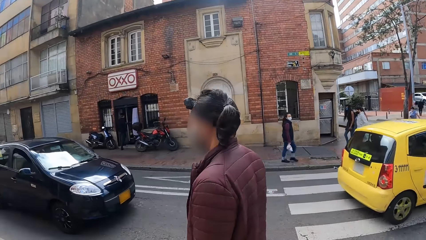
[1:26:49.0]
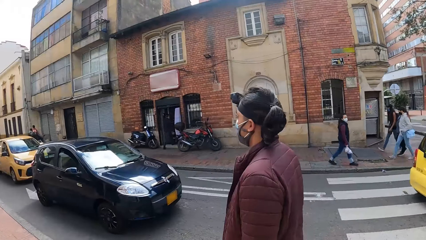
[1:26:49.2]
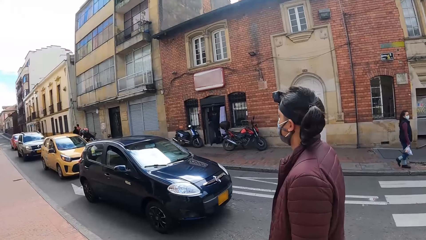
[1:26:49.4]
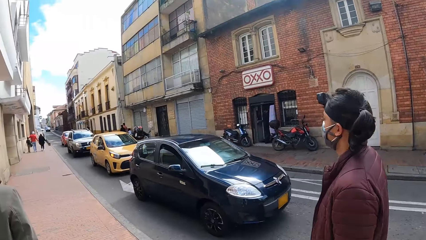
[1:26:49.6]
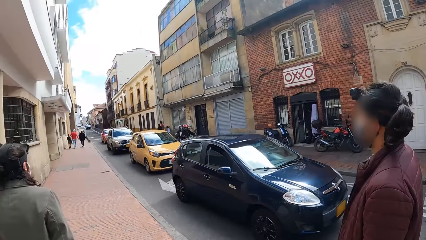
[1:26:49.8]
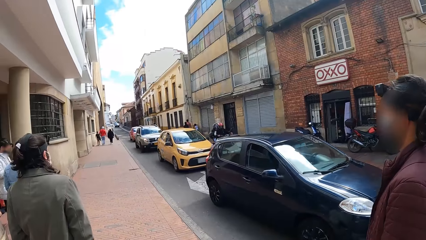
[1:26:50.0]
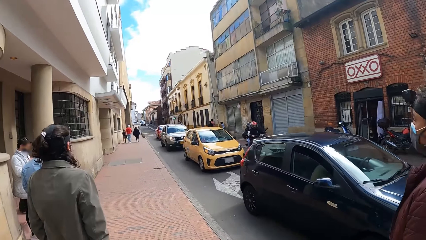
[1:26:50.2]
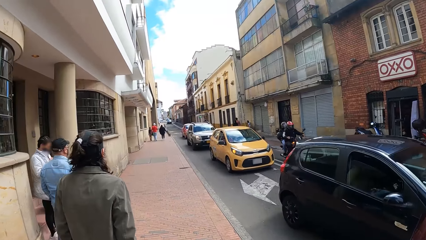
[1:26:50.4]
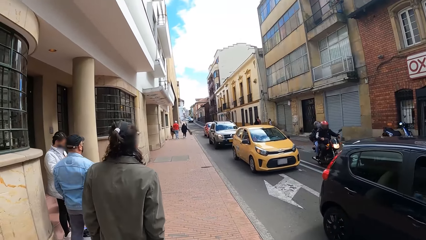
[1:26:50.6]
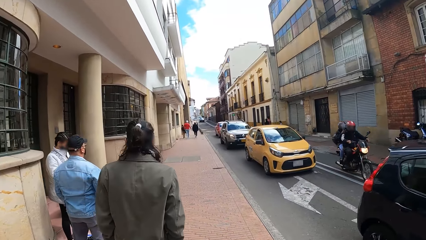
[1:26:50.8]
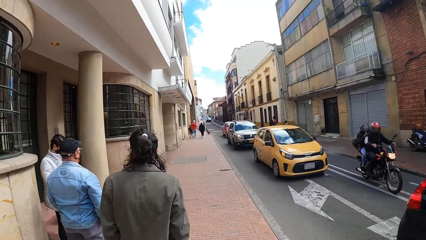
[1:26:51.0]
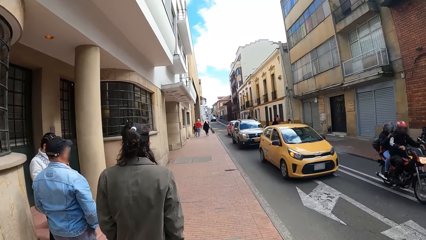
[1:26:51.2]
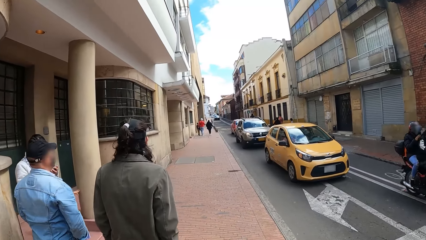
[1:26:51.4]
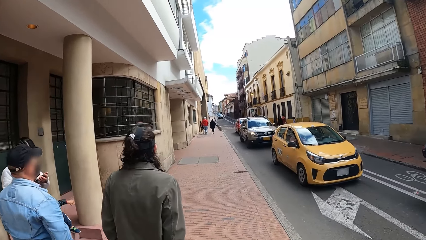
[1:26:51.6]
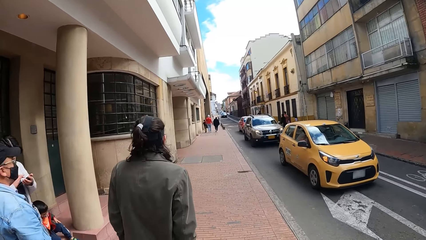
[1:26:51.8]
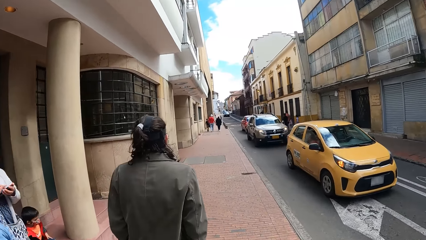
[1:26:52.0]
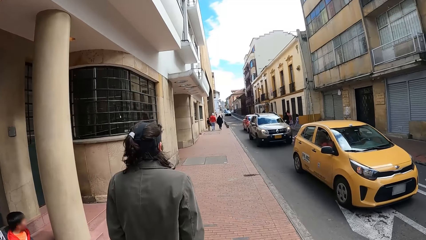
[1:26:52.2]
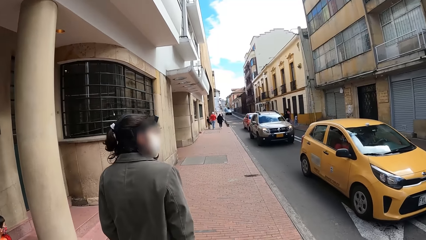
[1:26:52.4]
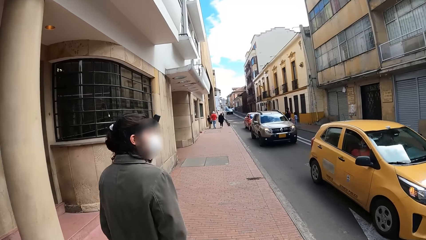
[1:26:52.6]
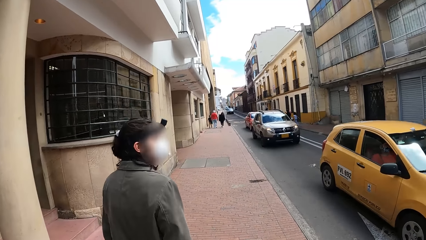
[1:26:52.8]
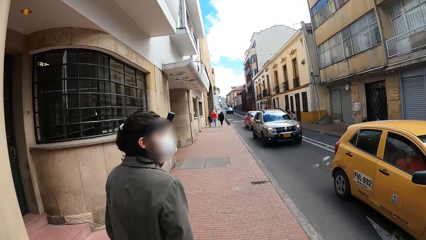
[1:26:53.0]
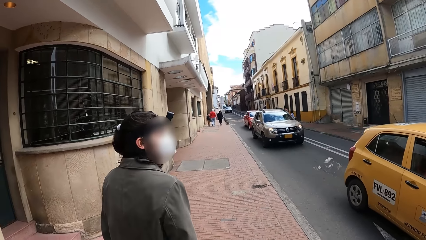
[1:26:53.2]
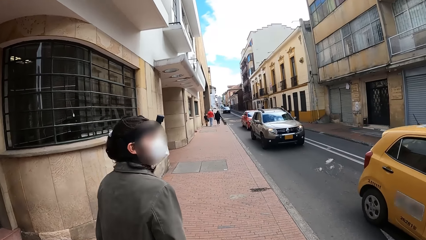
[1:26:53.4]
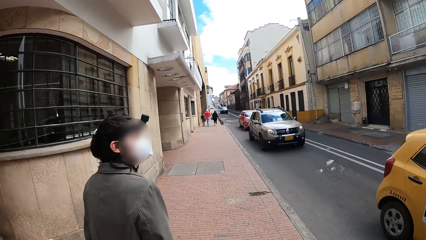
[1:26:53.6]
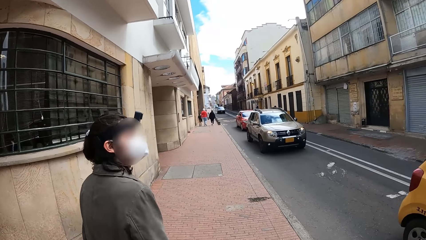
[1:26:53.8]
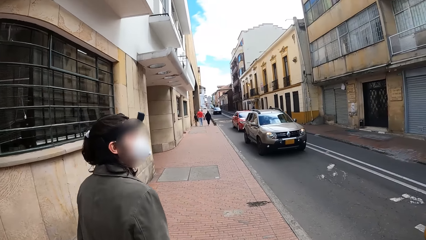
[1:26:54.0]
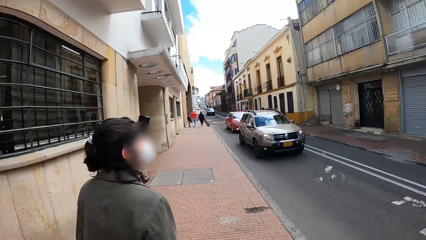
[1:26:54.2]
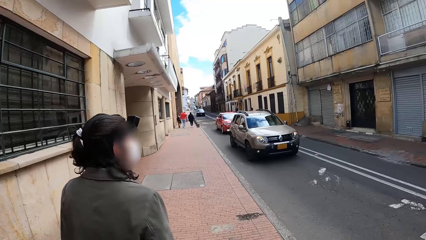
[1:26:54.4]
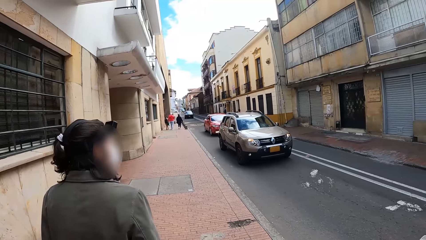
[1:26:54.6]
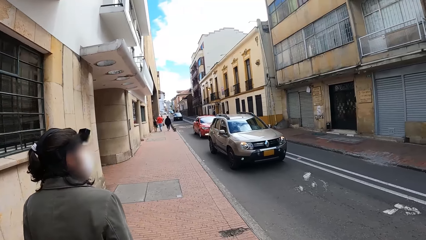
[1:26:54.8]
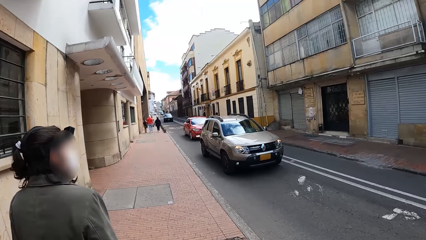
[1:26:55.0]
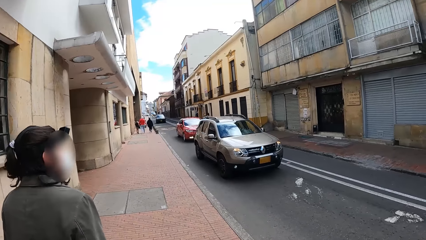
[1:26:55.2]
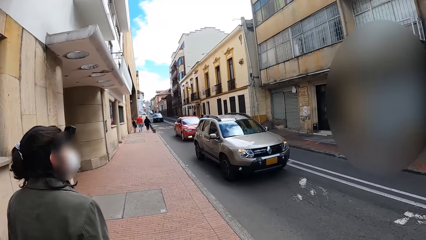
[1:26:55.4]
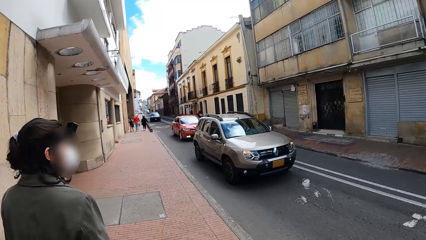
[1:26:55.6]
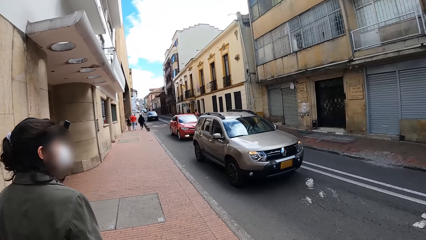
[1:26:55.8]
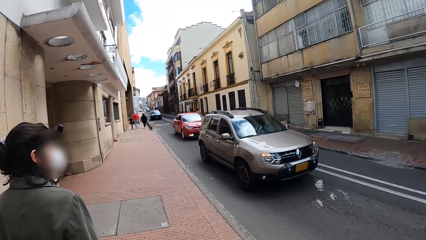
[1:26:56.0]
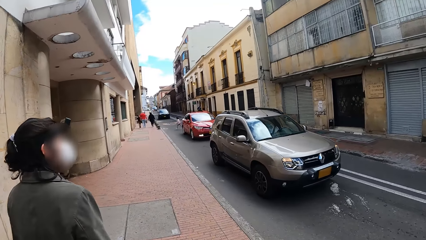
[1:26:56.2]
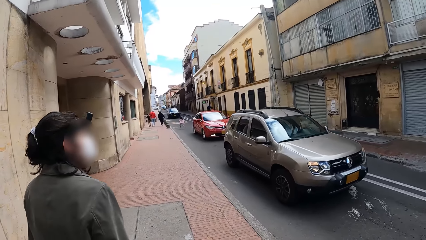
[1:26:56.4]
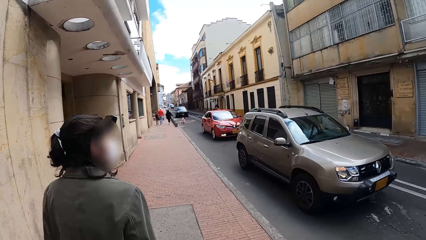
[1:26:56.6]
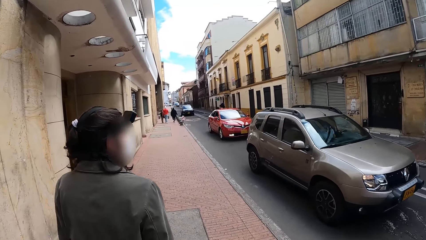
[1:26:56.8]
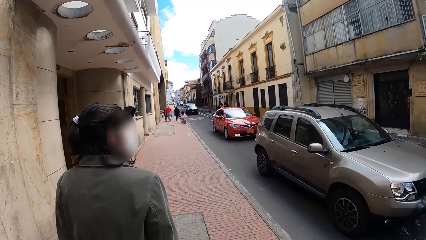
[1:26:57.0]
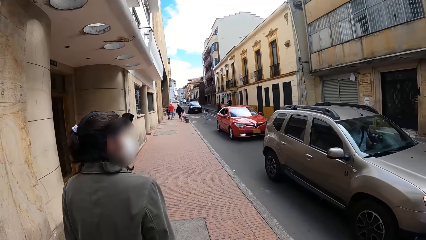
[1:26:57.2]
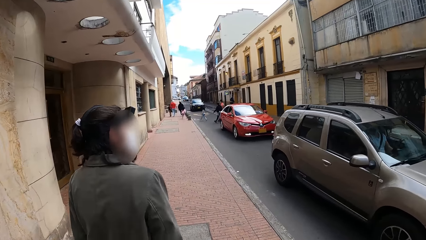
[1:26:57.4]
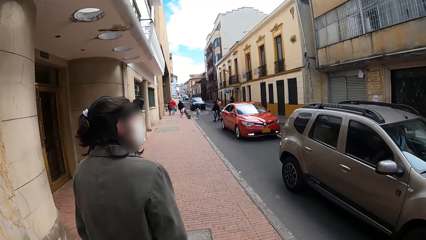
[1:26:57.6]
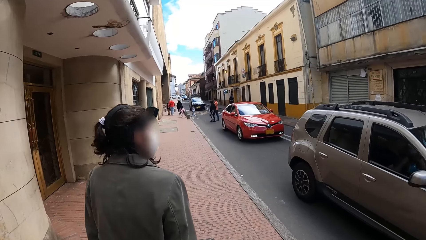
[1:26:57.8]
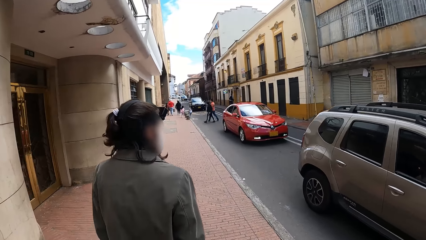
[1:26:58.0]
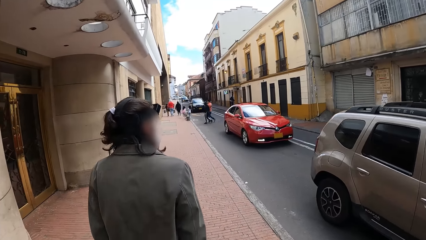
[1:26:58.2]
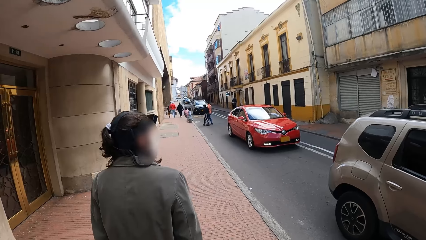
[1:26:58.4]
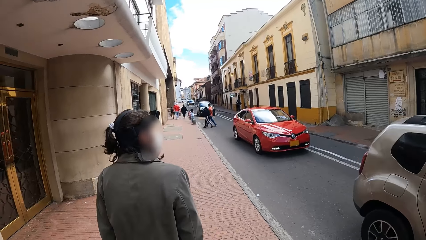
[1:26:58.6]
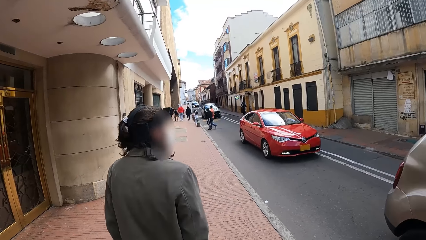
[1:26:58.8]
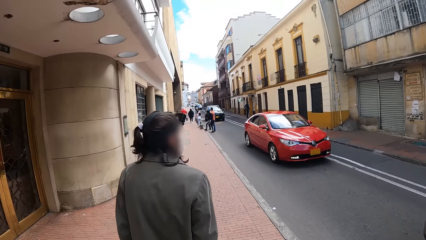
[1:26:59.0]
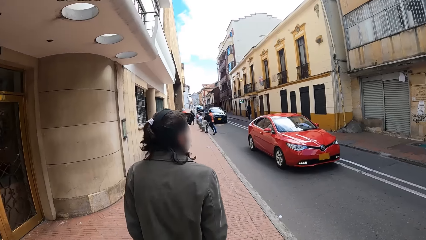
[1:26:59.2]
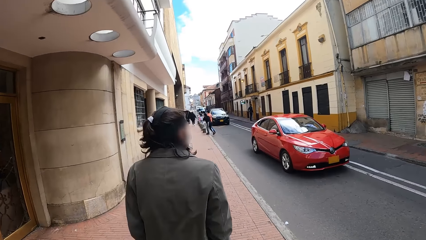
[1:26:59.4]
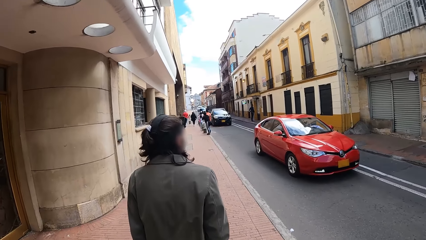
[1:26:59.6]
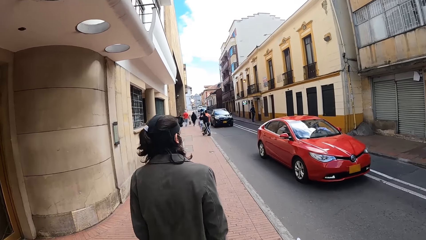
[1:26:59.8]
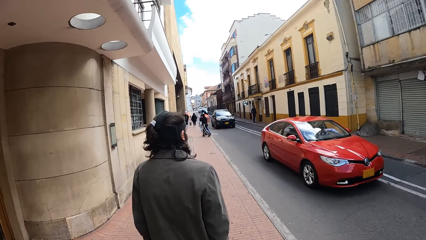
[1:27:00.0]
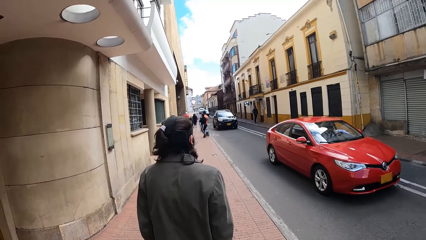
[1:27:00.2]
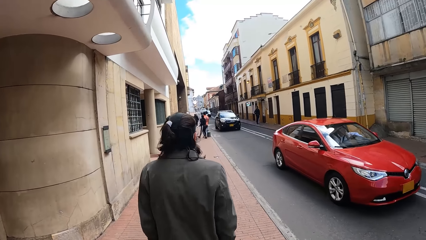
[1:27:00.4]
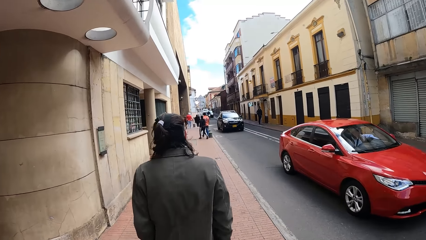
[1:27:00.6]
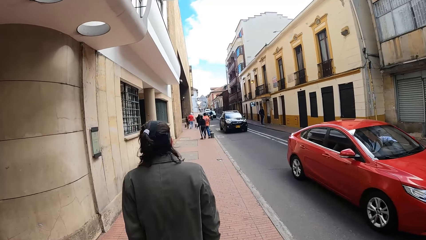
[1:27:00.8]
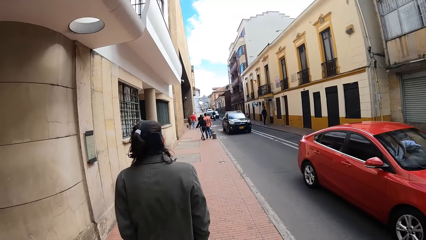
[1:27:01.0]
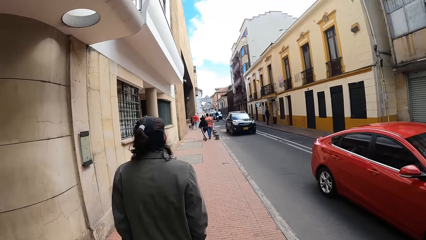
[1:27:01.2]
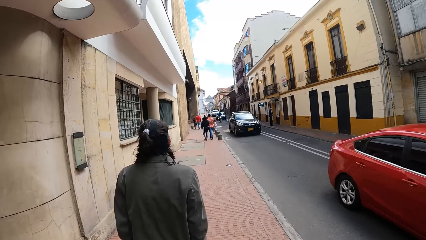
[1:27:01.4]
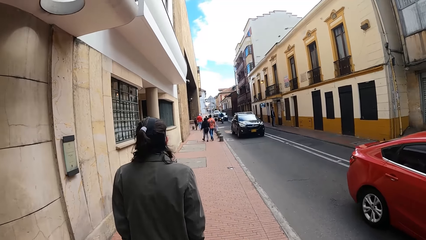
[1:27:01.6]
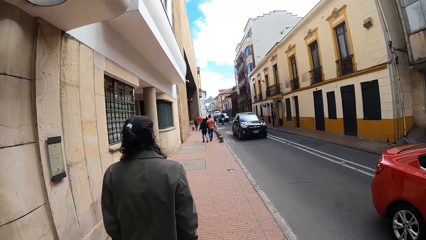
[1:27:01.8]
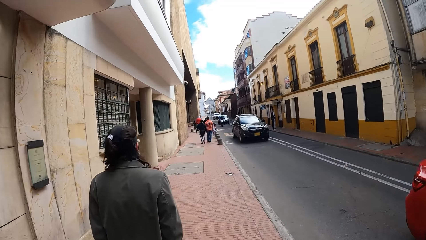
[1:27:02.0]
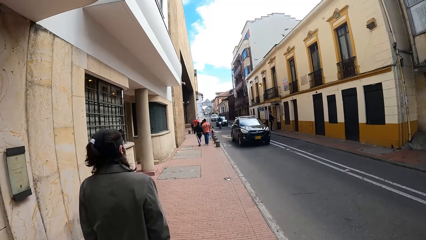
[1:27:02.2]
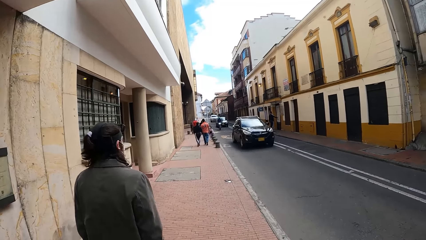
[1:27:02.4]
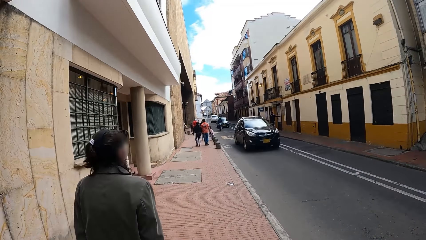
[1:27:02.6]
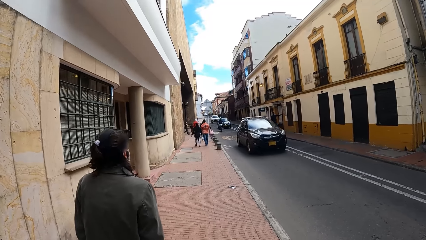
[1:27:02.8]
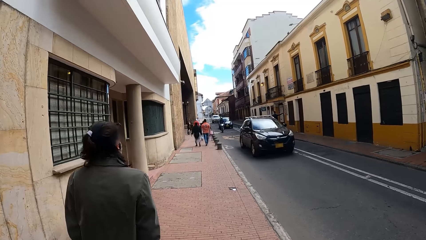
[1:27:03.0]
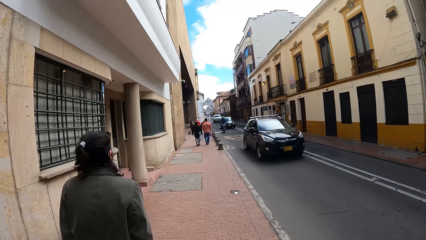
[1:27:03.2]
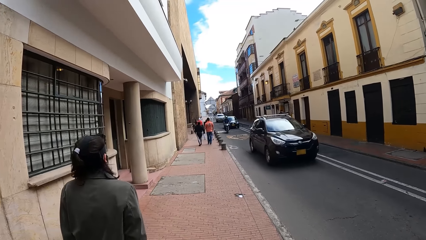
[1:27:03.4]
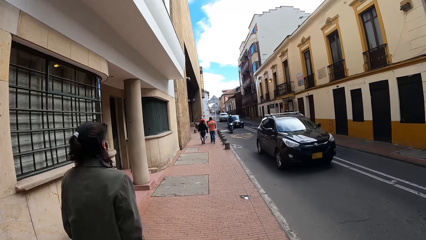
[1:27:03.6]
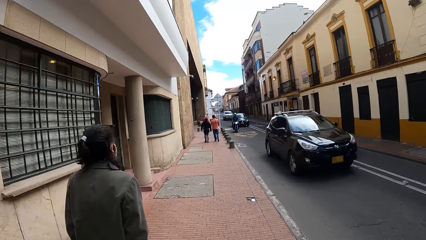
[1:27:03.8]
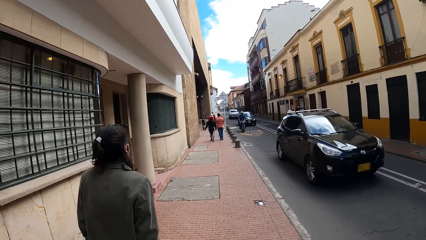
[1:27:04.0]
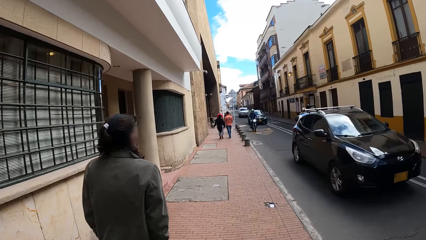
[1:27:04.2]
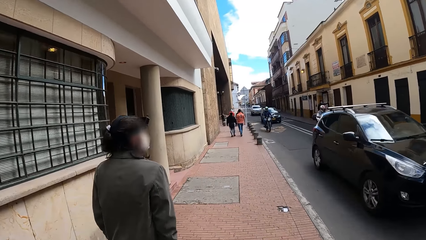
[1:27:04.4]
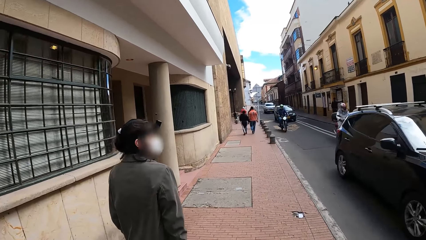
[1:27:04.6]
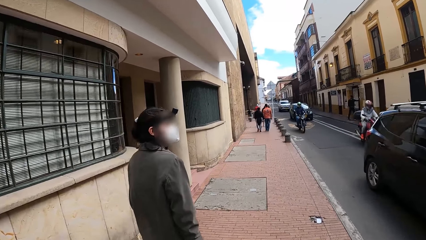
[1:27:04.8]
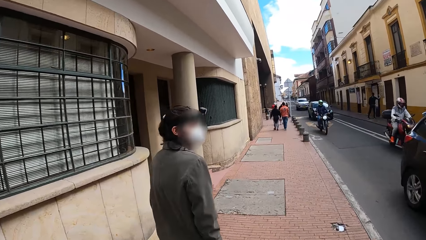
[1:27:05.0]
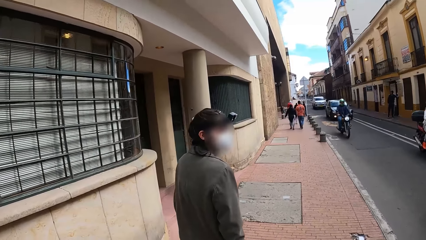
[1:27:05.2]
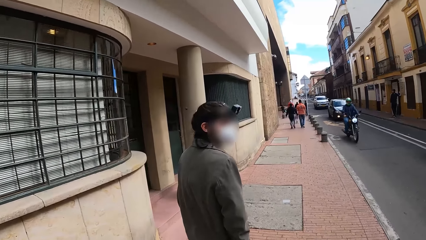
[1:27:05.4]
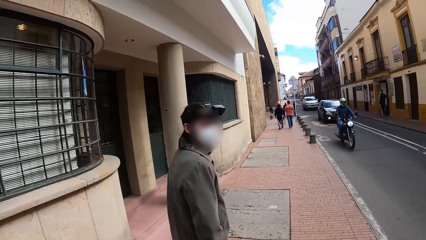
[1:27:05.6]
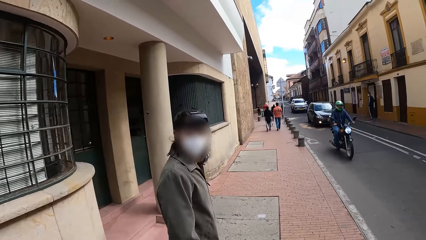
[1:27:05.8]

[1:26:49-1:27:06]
The camera wearer interacts with a man.
